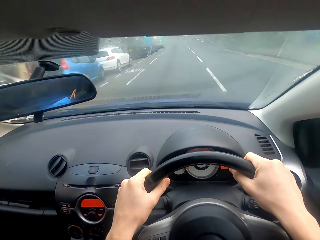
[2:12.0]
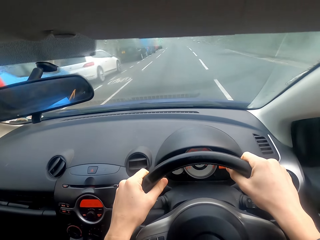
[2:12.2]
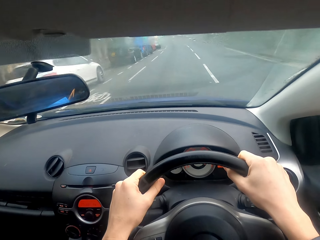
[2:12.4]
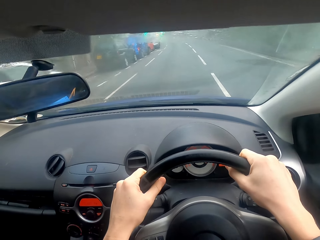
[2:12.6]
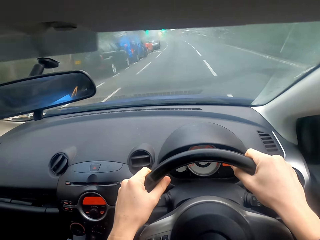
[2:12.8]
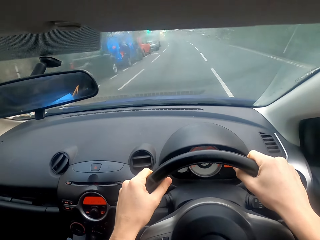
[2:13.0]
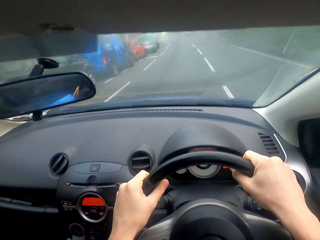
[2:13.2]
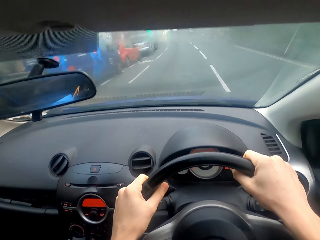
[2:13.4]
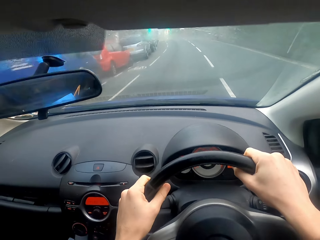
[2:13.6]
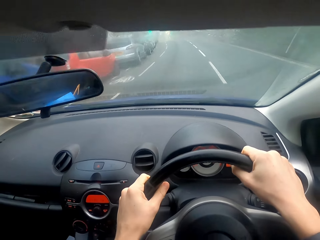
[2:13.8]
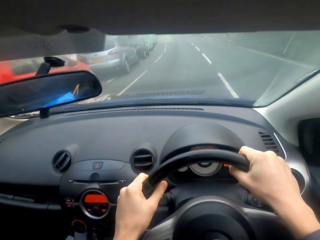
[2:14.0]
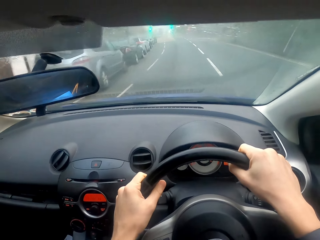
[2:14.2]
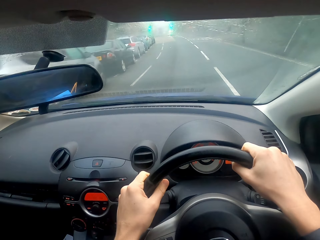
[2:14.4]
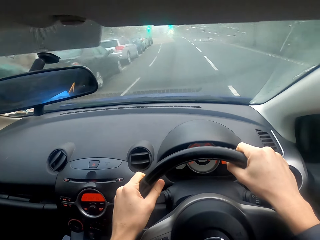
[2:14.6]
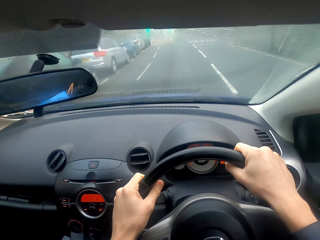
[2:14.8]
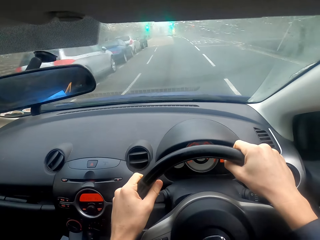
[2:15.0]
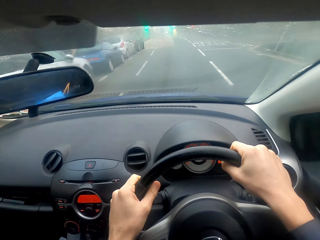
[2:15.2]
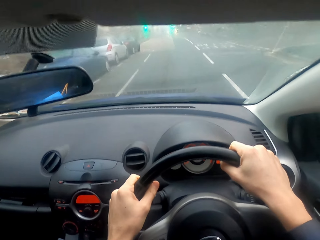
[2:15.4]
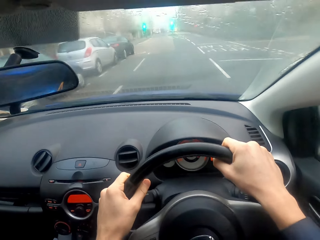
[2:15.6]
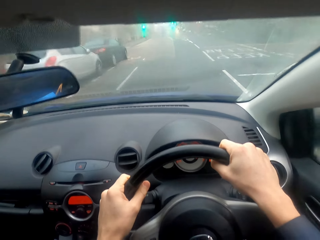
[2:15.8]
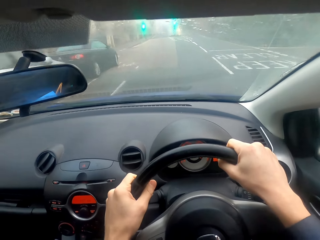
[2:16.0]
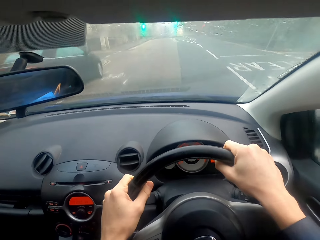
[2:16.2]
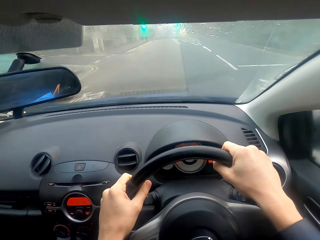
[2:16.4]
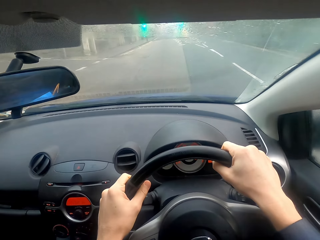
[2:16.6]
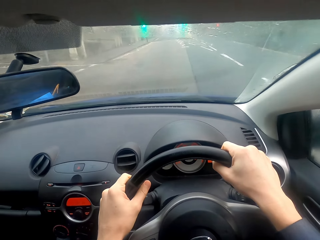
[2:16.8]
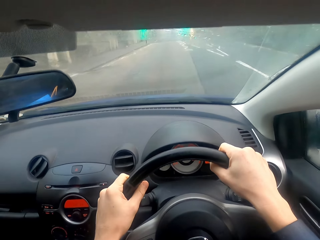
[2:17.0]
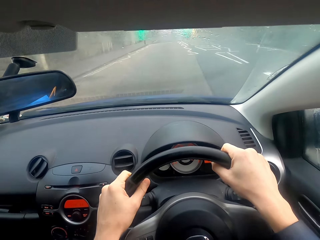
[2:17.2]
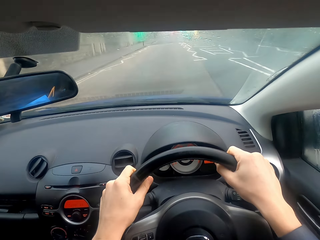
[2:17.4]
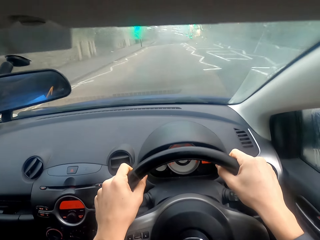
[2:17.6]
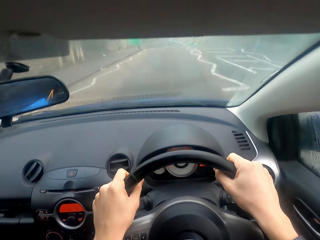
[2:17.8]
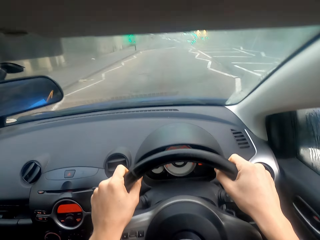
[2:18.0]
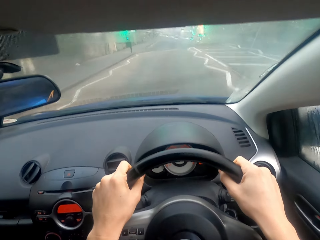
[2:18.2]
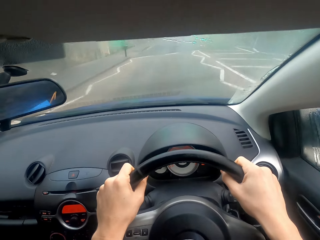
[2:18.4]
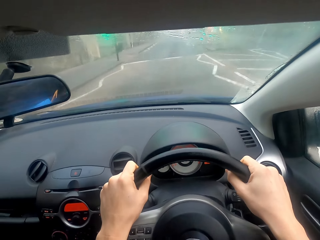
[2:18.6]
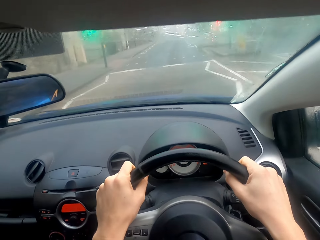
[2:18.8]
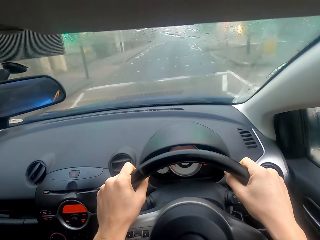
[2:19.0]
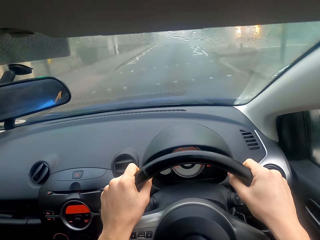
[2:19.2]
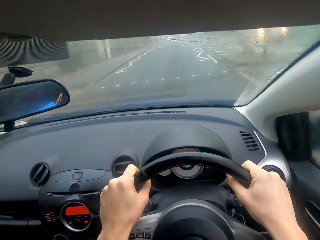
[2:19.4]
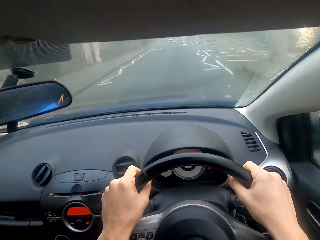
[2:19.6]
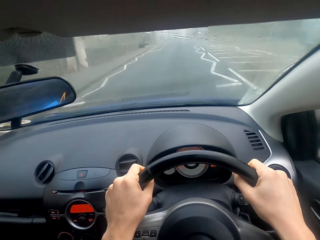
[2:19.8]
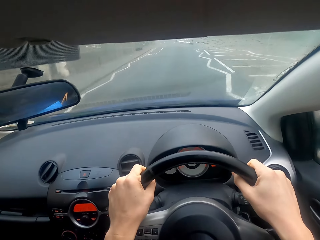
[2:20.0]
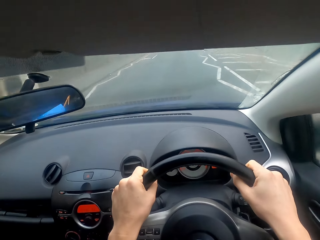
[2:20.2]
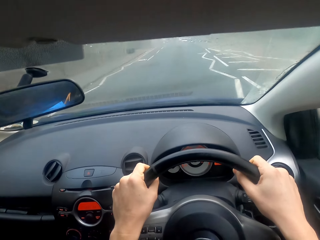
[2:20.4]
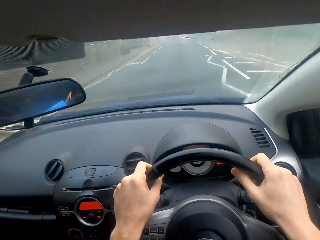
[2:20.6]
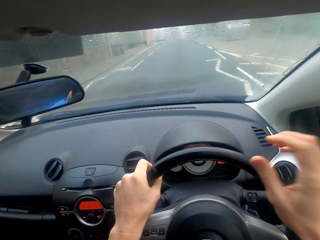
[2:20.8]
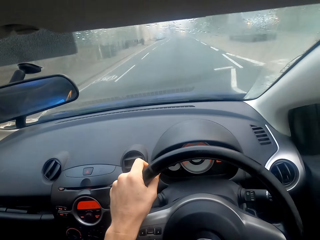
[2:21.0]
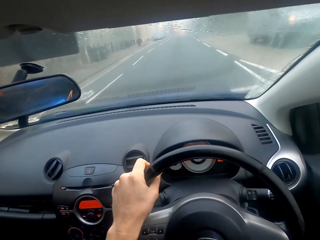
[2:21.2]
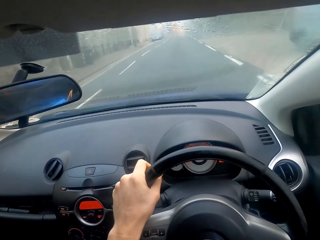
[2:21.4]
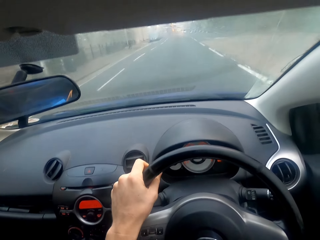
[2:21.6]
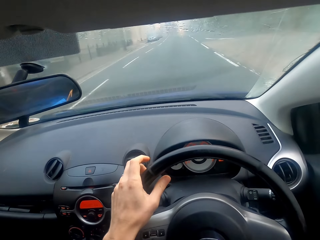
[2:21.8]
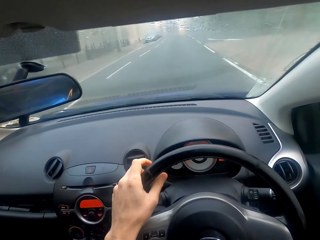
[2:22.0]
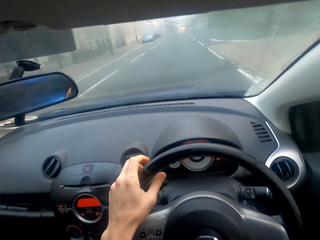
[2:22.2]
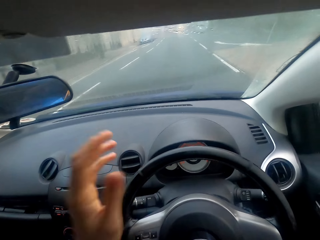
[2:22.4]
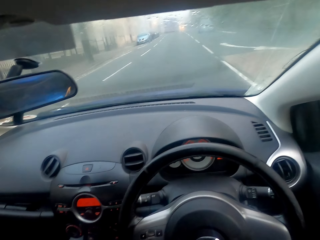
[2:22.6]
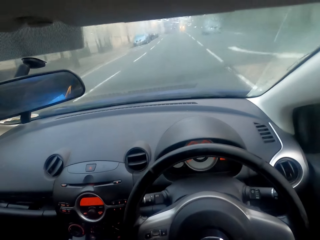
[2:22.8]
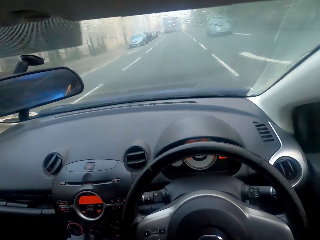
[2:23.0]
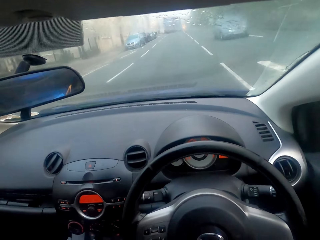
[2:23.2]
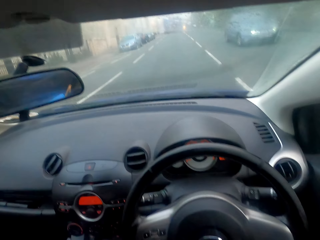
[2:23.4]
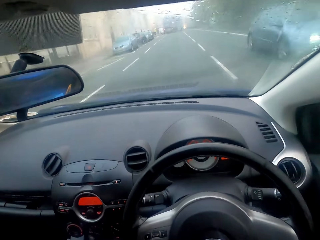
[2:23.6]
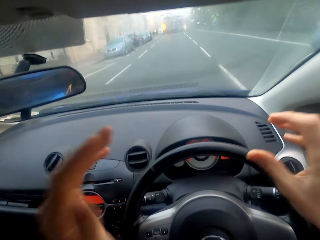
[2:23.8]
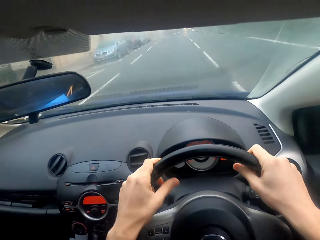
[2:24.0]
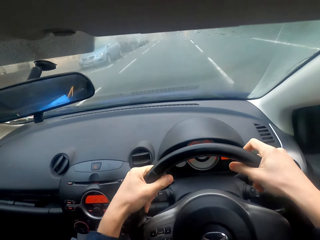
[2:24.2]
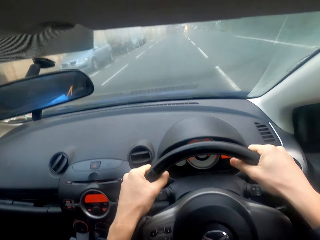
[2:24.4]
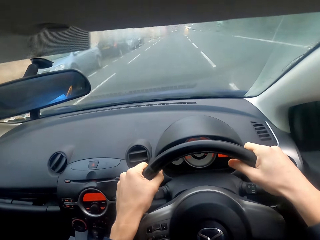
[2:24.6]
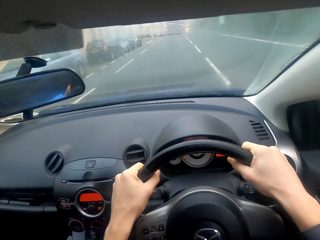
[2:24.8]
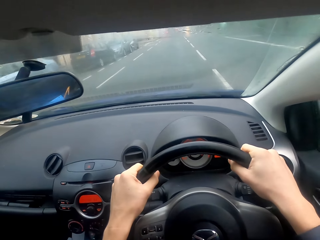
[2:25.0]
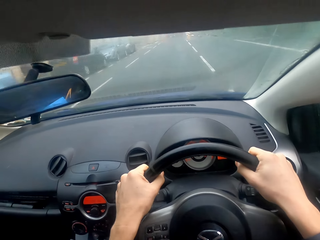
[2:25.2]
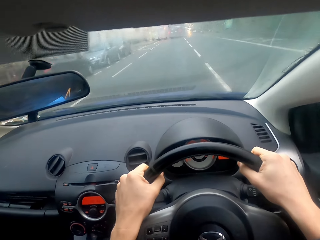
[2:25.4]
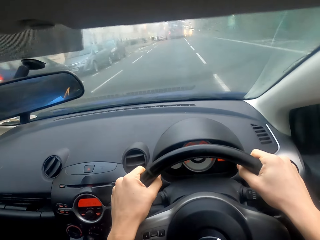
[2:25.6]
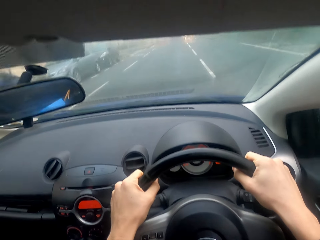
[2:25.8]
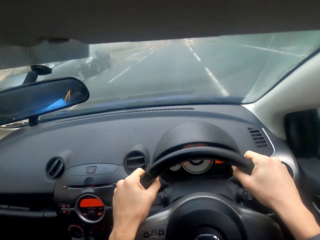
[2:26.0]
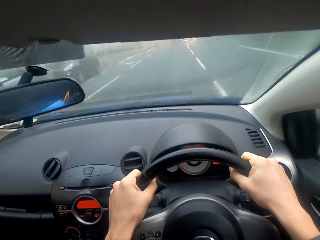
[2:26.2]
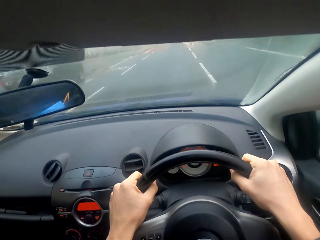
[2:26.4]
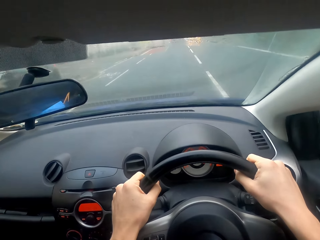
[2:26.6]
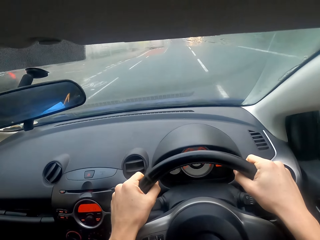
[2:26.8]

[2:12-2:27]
The camera wearer folds the hand and drives the car. They fold both hands and drive the car.

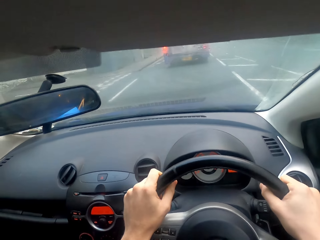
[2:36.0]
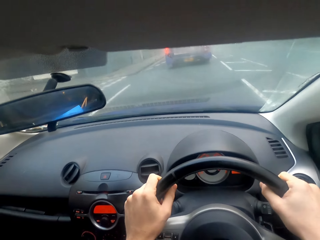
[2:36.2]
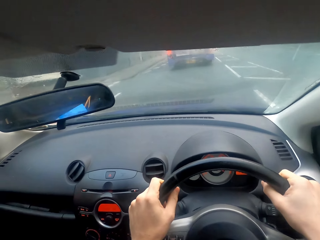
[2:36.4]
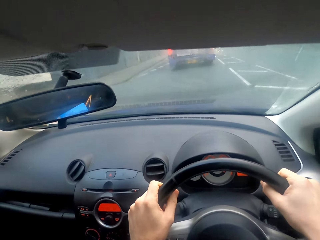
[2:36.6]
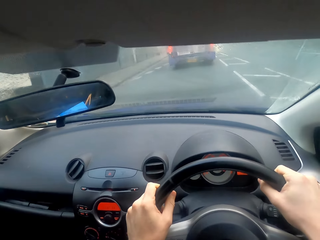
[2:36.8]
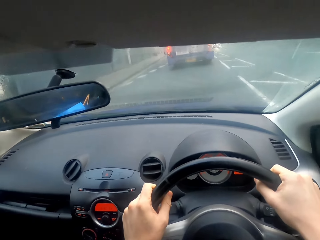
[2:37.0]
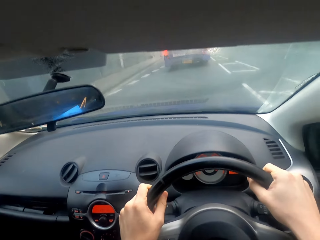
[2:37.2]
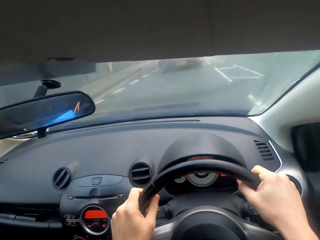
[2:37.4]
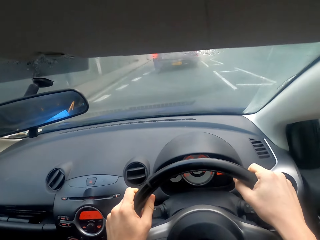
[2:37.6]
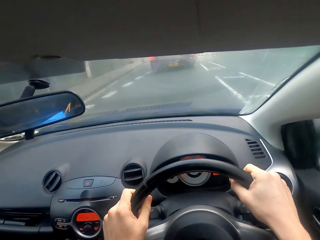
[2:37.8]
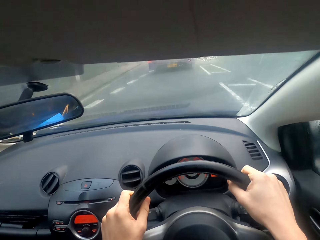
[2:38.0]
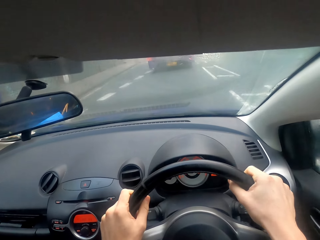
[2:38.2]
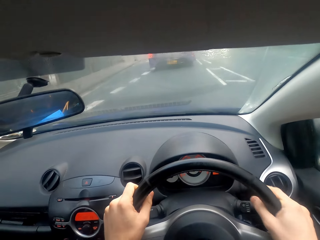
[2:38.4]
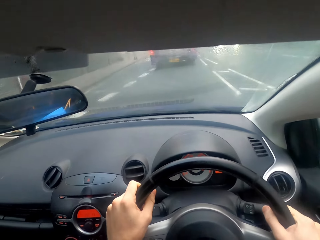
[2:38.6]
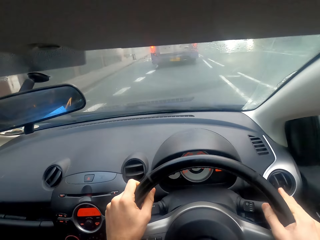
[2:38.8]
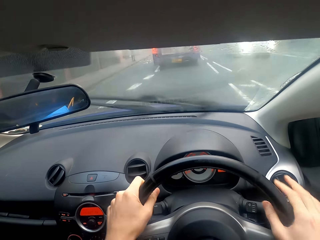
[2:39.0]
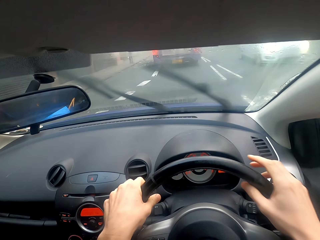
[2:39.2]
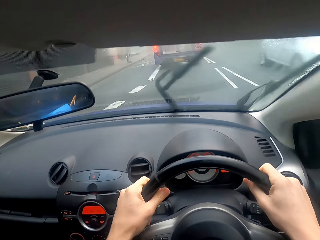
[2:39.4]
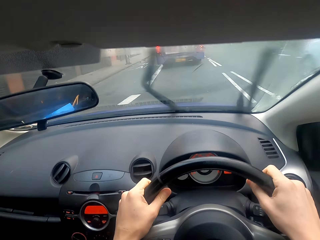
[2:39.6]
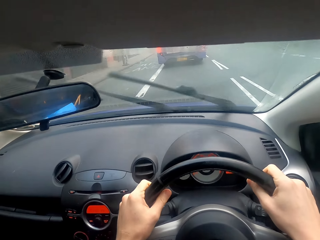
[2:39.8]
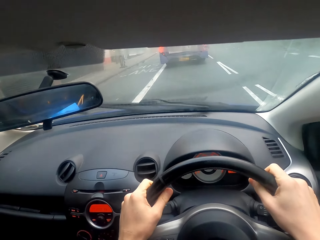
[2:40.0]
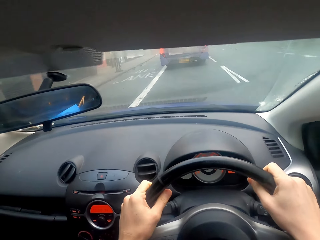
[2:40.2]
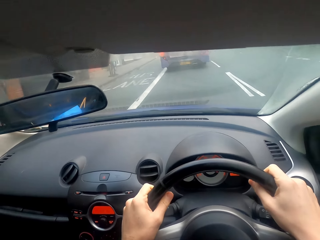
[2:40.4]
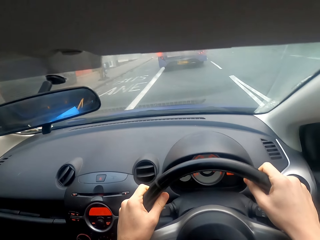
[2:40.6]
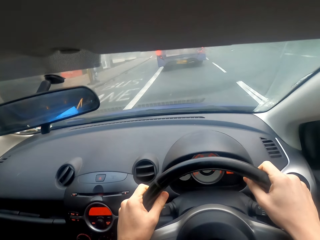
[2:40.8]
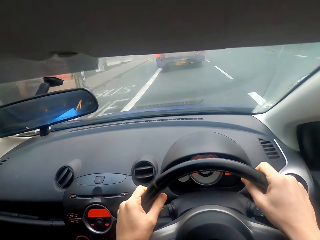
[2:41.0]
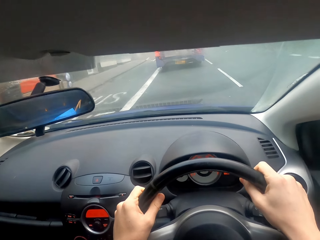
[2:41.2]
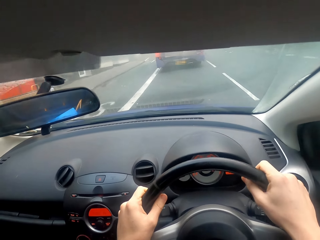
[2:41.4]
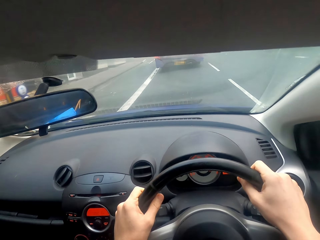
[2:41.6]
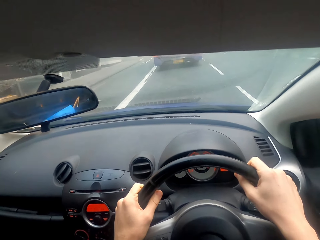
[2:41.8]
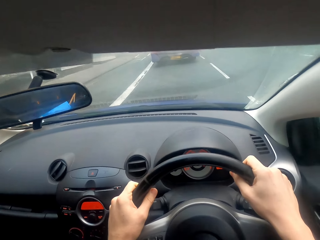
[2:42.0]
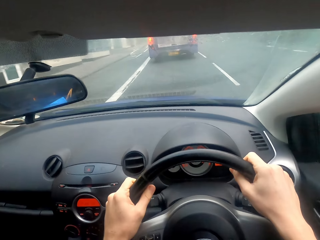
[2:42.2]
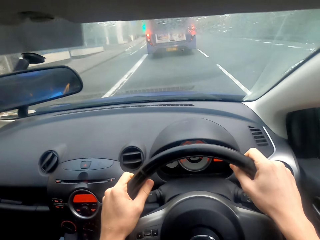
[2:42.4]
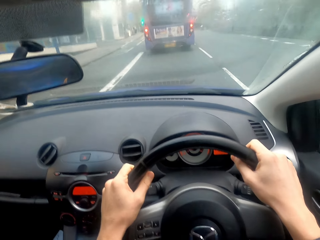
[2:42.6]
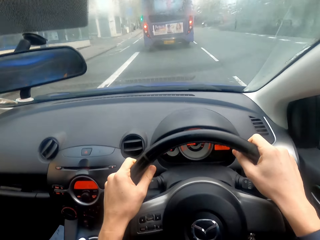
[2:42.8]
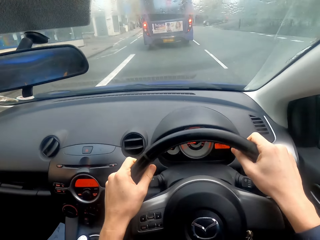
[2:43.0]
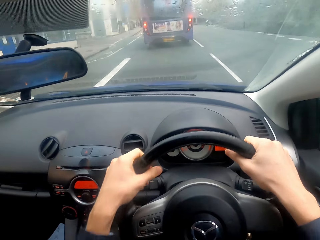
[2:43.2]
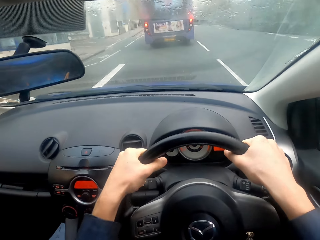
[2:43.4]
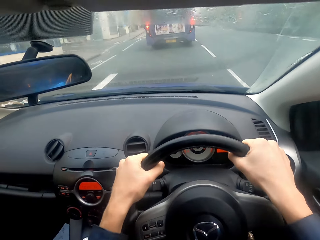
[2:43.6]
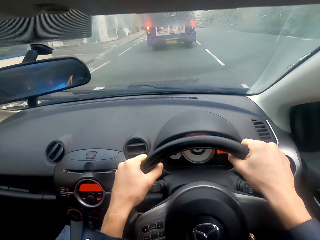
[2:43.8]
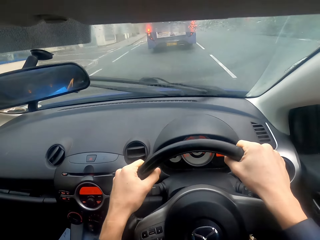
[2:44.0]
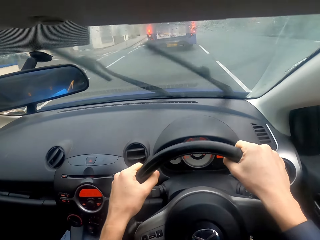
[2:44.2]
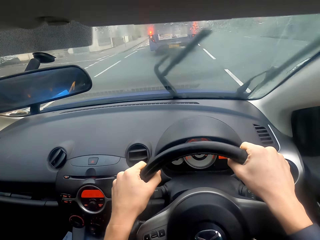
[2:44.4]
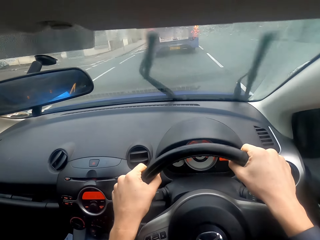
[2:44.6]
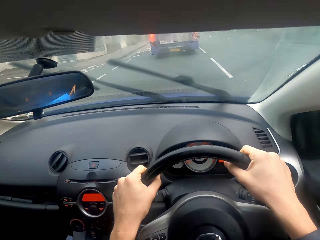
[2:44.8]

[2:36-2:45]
The camera wearer presses the windscreen wiper button and drives the car.
